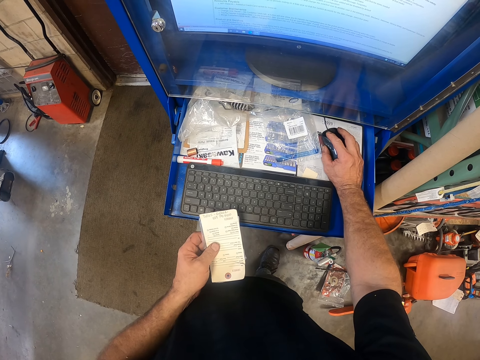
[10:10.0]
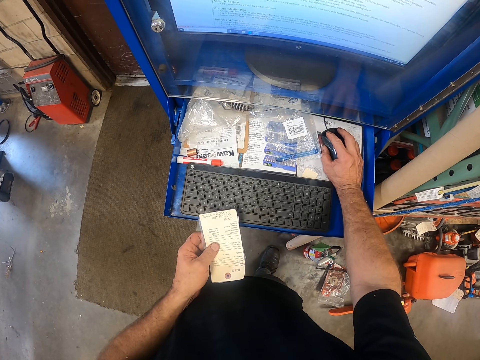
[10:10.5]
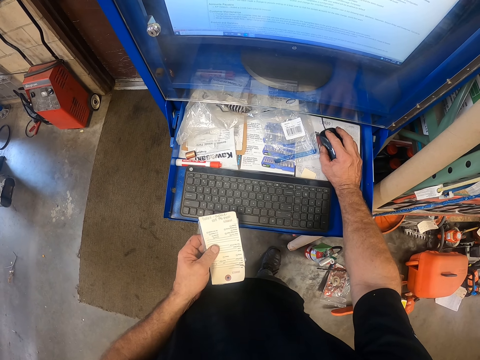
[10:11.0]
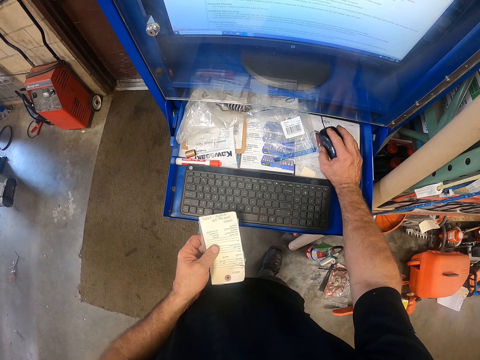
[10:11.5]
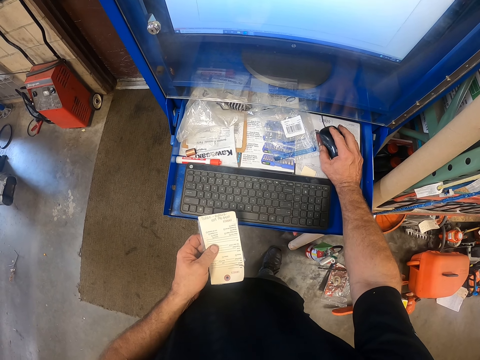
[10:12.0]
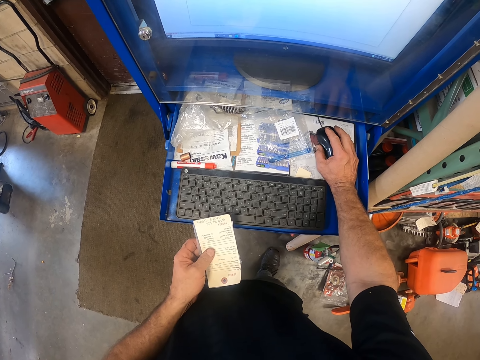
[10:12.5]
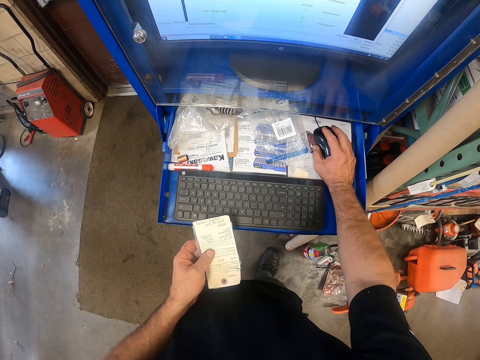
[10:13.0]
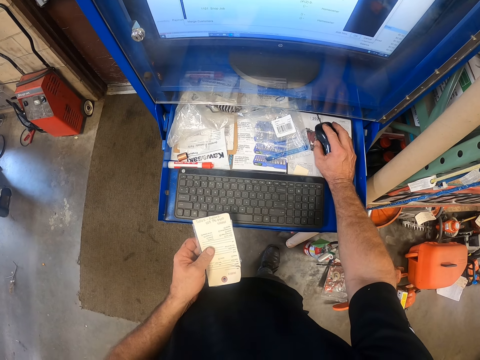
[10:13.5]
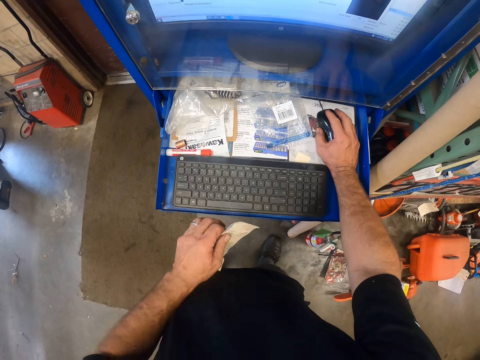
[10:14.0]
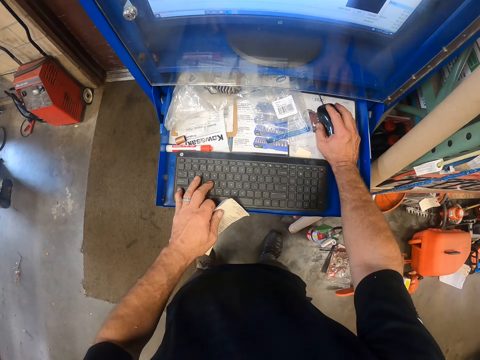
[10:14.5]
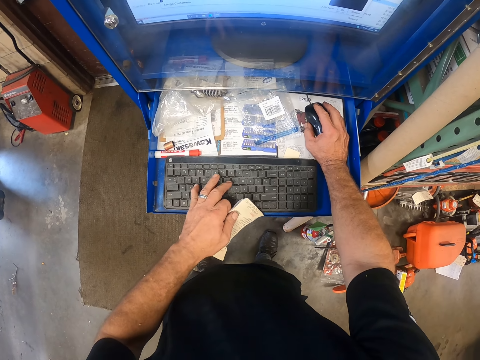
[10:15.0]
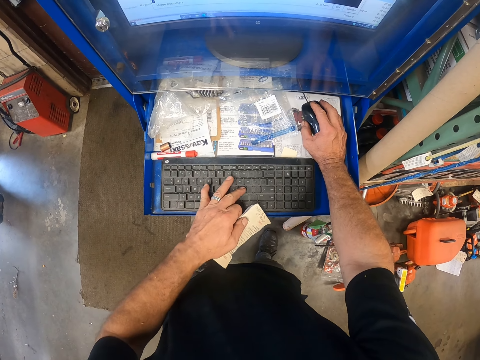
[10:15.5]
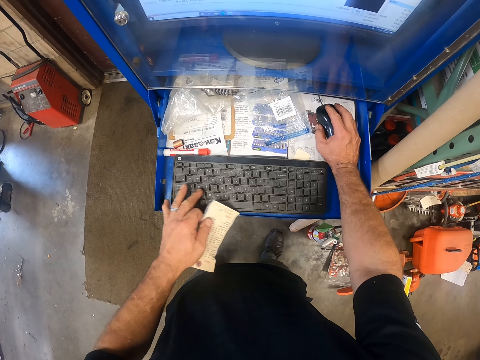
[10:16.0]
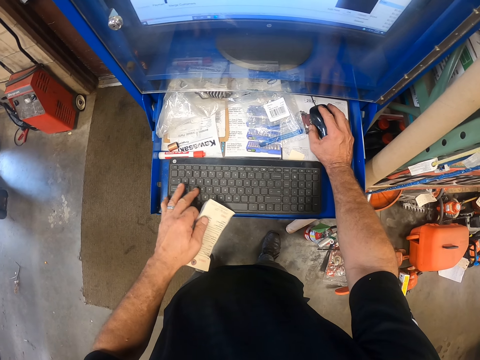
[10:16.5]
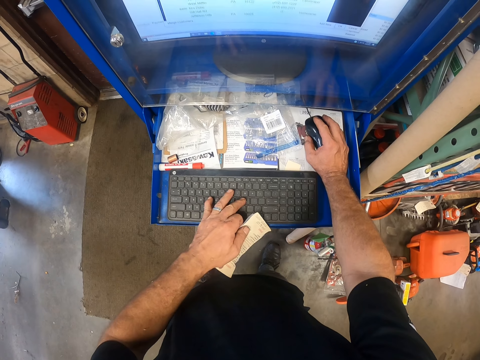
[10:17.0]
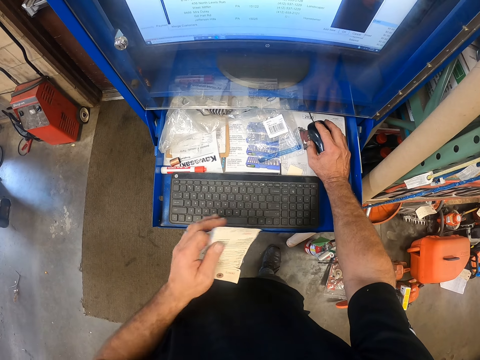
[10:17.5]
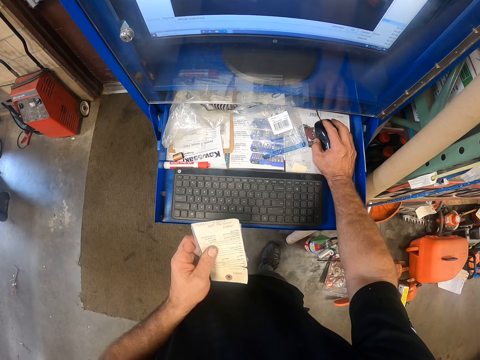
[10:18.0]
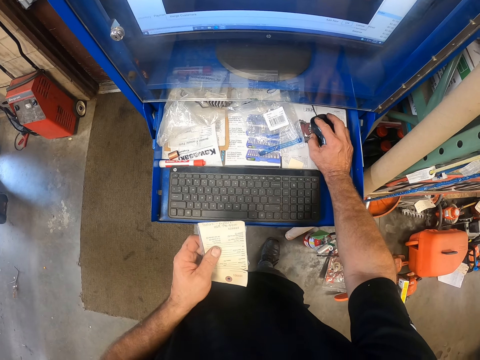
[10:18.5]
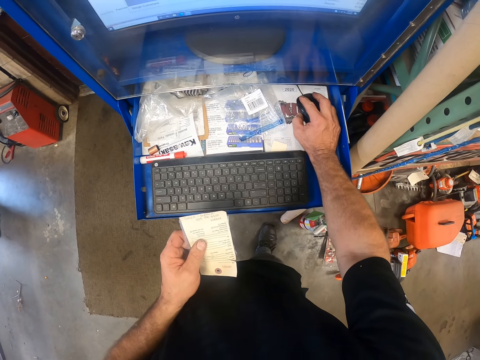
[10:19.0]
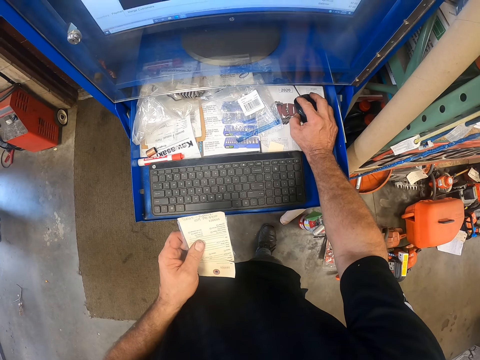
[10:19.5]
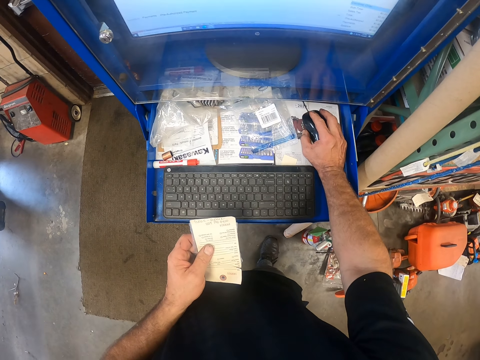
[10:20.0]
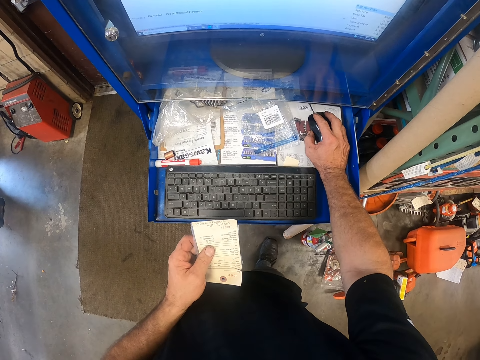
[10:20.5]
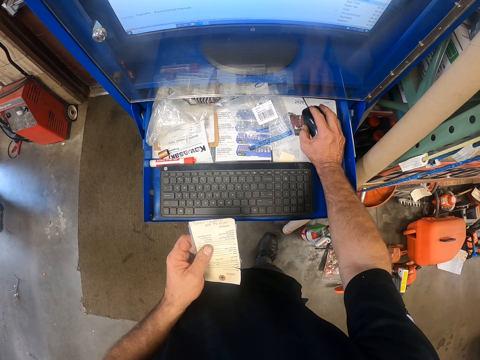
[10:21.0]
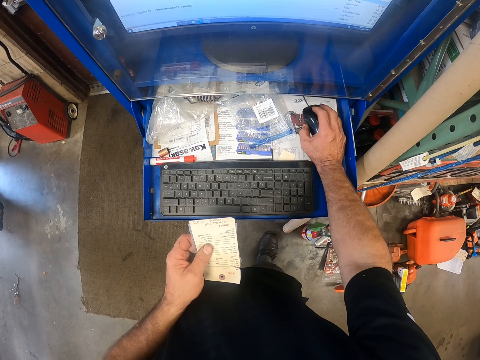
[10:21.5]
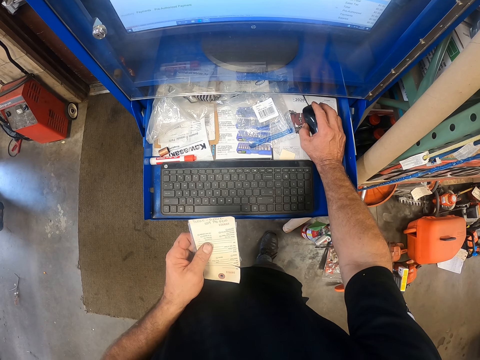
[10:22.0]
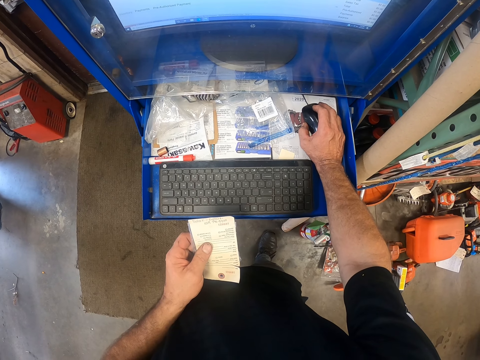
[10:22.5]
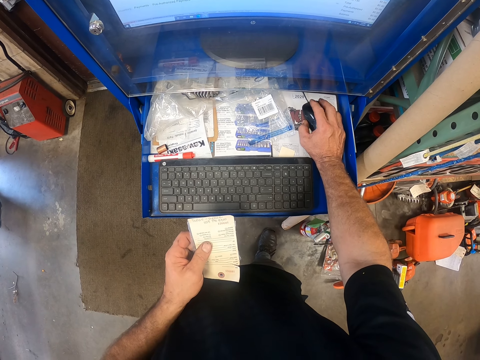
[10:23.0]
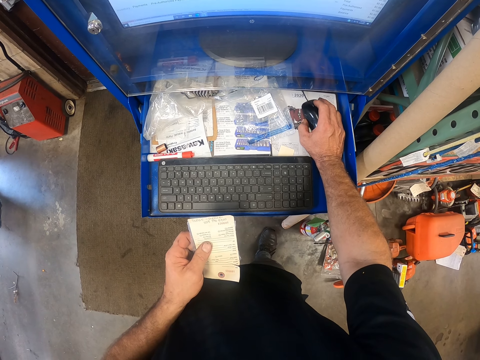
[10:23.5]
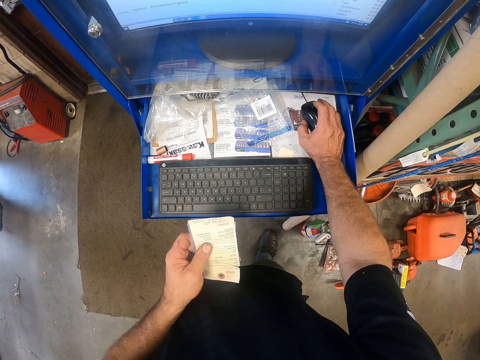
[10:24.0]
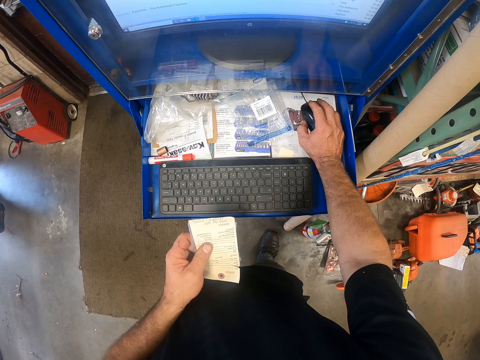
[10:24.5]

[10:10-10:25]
The camera wearer operates a computer with a mouse. They type on a keyboard. They operate the computer with the mouse. They scroll the mouse.

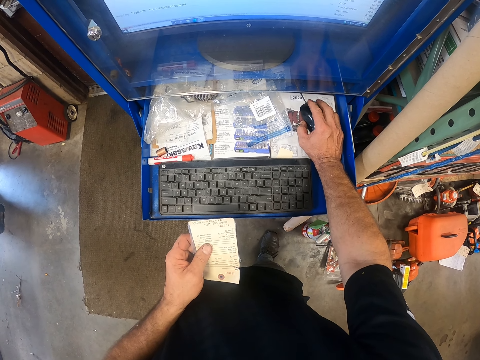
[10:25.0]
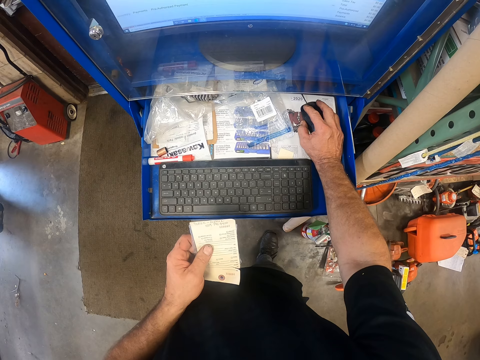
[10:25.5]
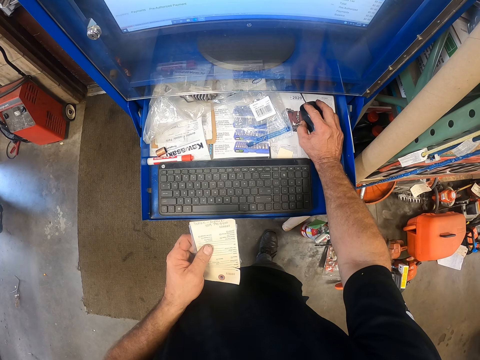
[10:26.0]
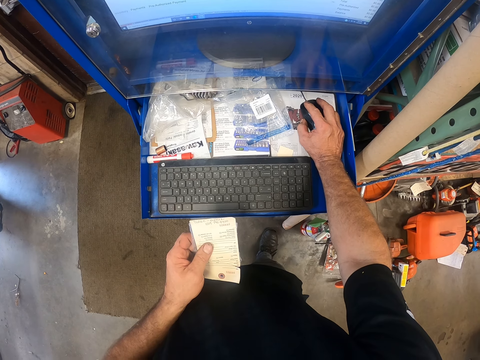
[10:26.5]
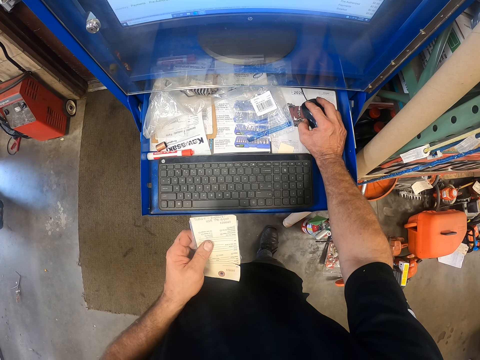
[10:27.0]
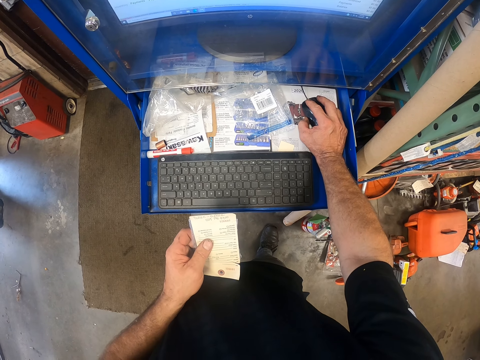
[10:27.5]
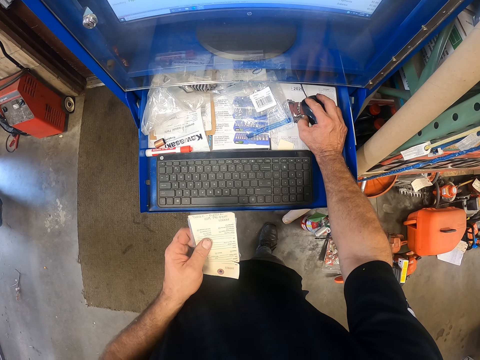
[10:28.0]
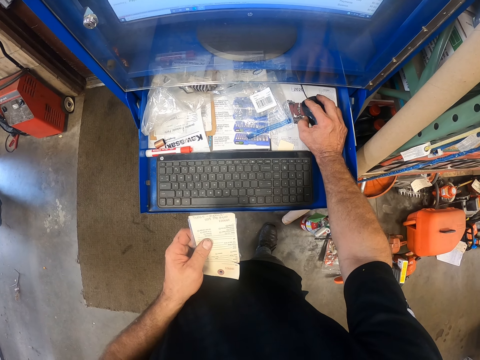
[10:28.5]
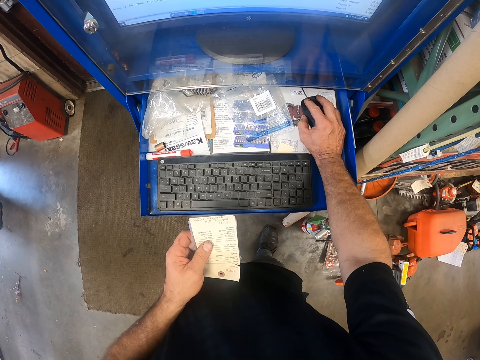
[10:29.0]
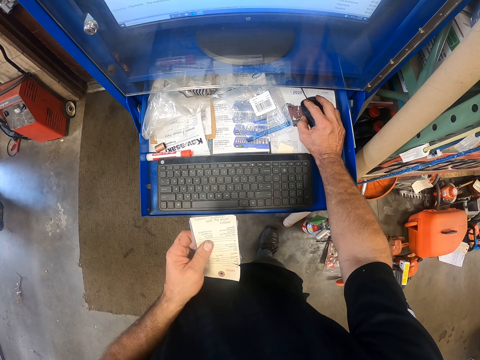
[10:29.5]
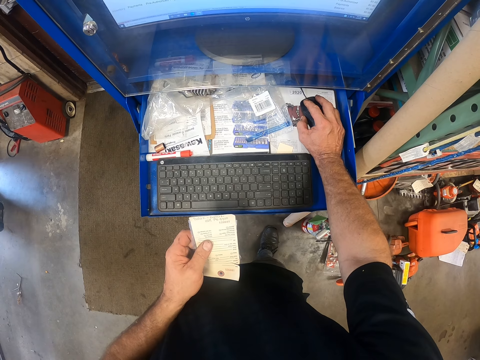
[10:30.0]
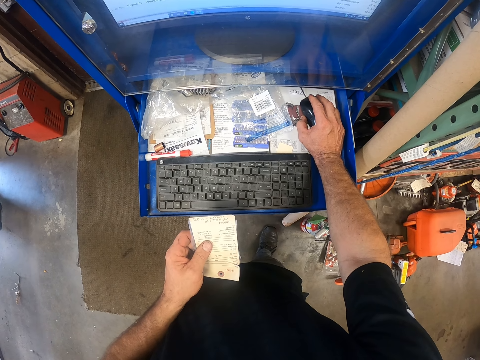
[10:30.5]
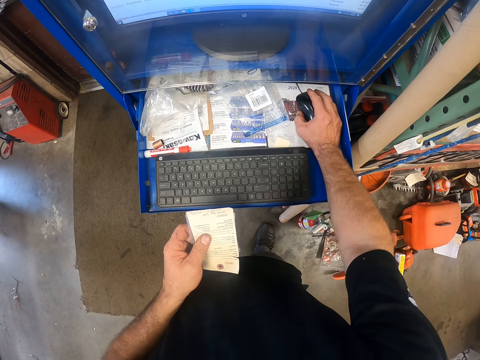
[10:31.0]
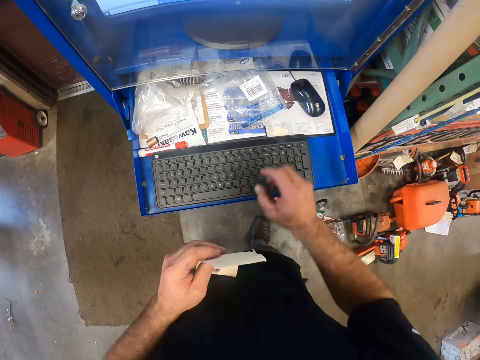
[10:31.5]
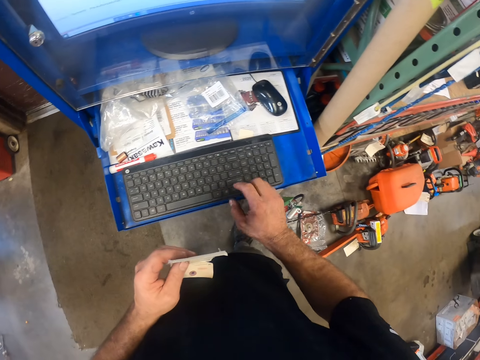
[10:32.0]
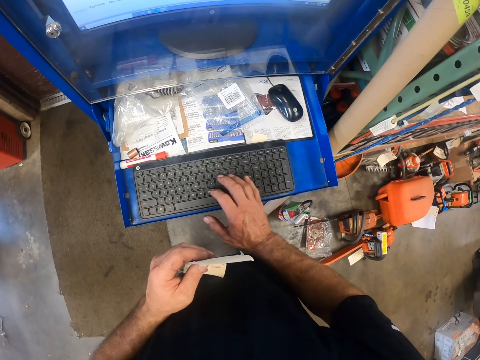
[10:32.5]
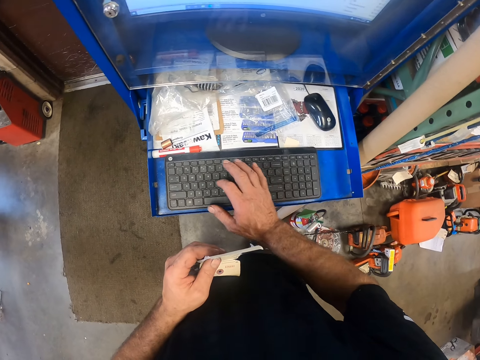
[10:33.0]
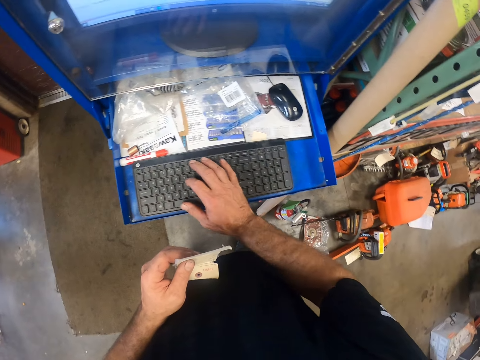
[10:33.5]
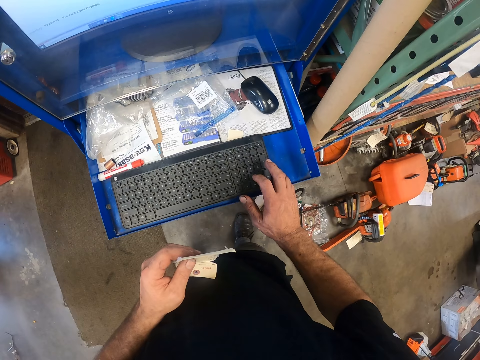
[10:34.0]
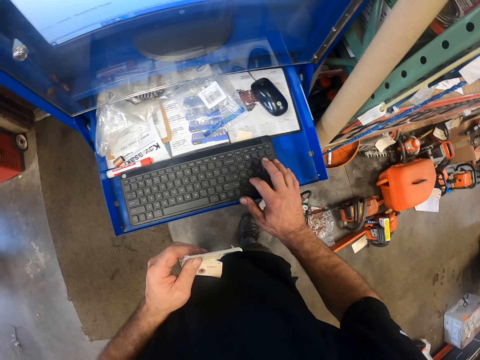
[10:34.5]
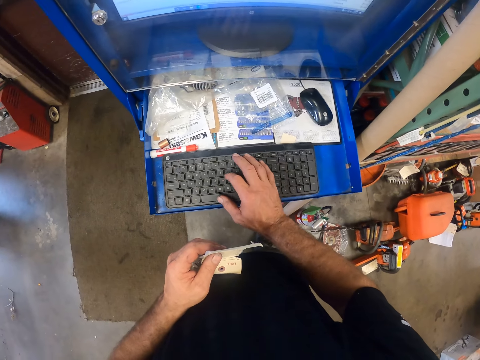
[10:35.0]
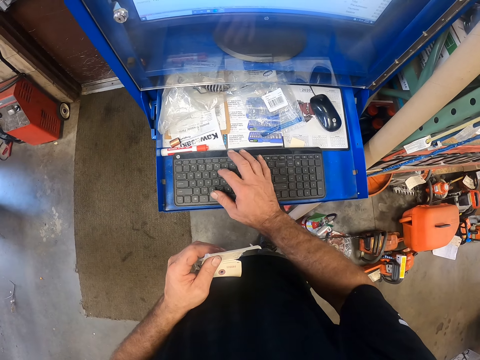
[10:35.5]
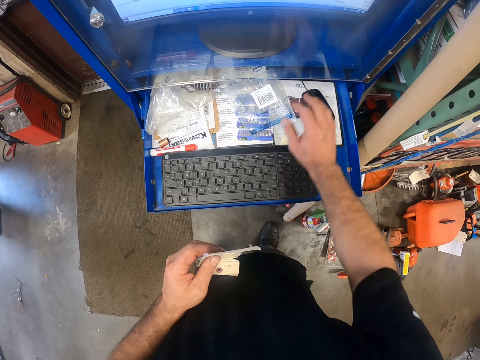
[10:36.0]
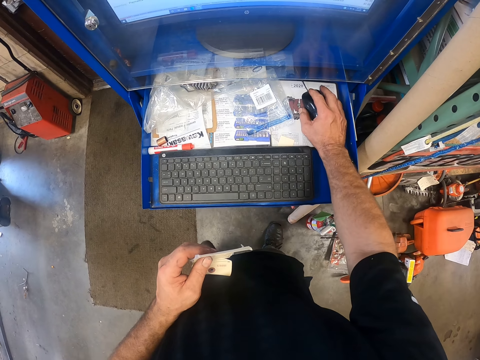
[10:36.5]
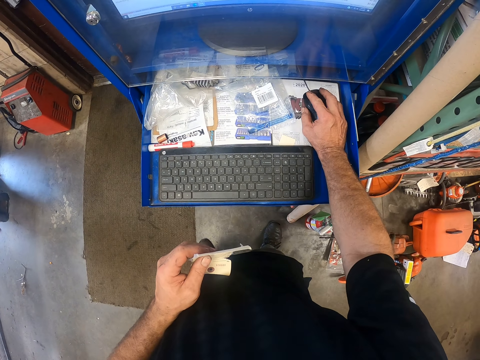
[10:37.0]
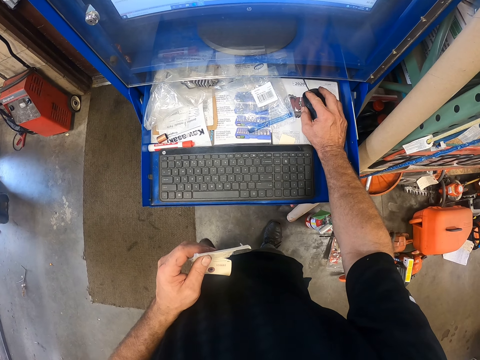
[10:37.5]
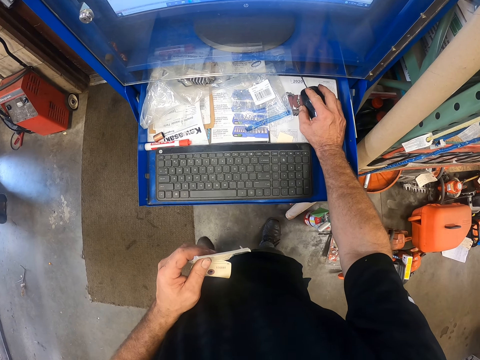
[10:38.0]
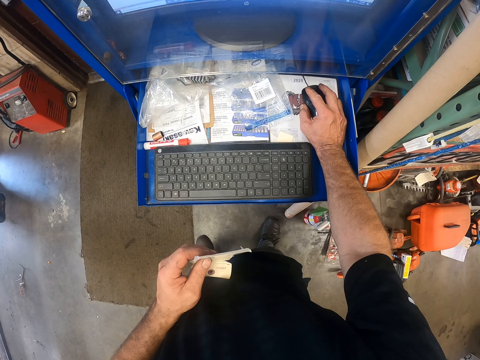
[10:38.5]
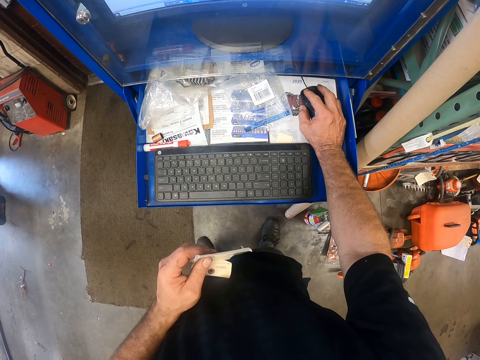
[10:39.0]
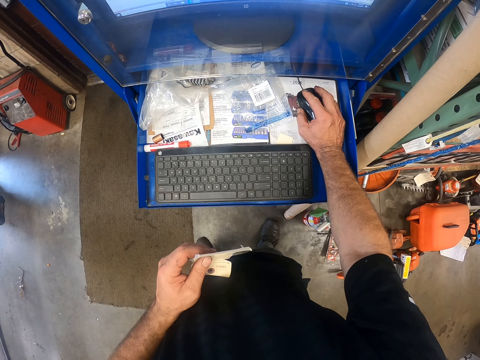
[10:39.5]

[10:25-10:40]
The camera wearer looks at the receipt. They type on a keyboard. They operate a computer with a mouse.
